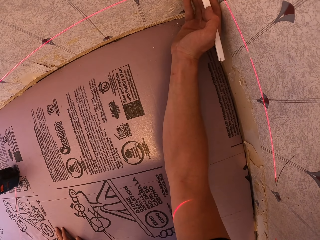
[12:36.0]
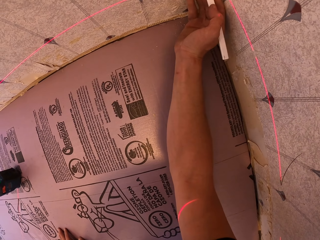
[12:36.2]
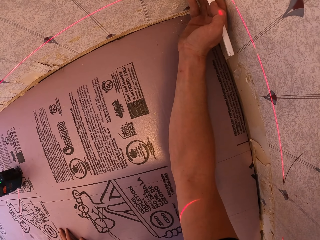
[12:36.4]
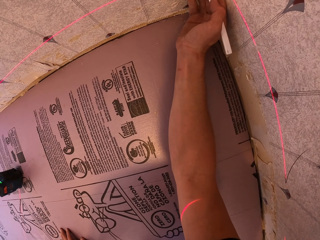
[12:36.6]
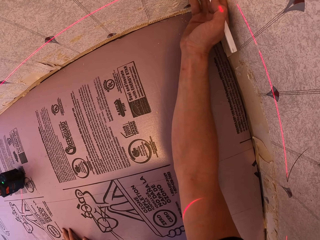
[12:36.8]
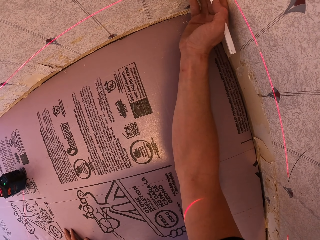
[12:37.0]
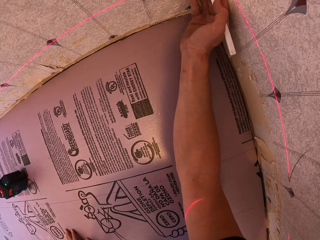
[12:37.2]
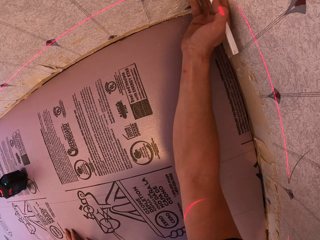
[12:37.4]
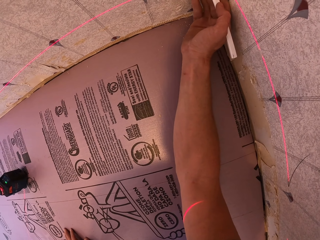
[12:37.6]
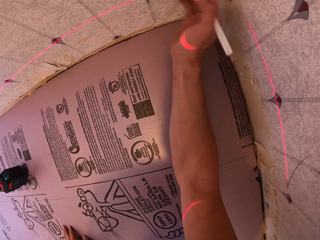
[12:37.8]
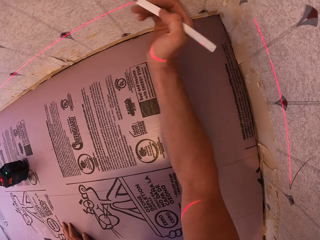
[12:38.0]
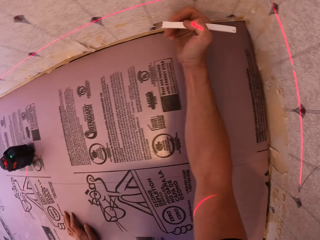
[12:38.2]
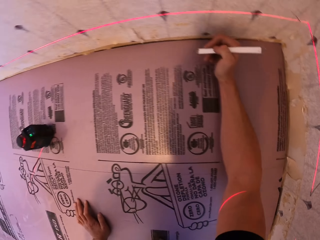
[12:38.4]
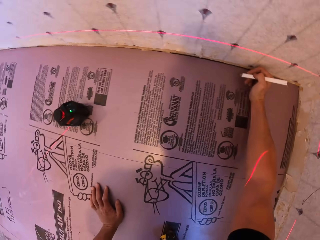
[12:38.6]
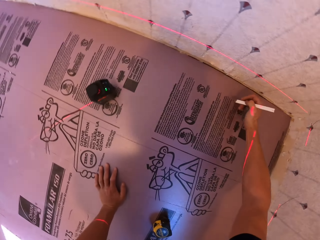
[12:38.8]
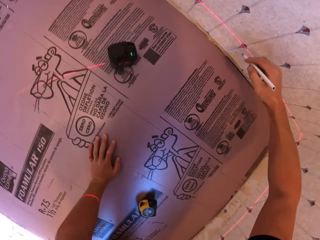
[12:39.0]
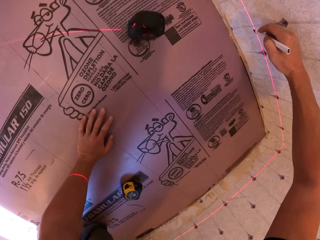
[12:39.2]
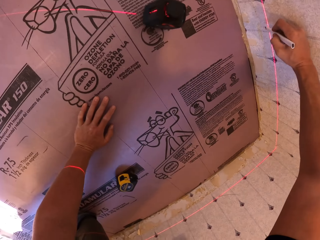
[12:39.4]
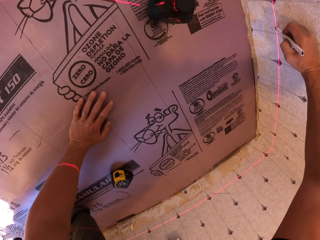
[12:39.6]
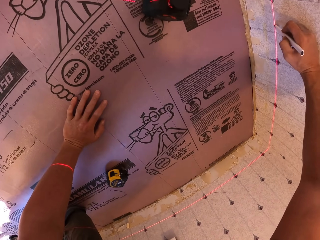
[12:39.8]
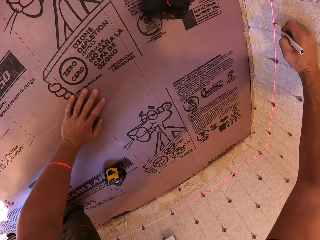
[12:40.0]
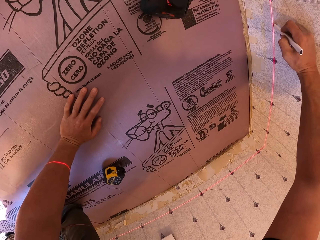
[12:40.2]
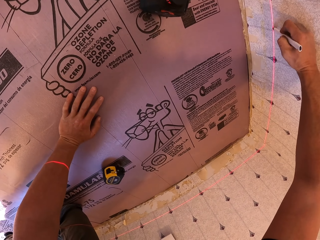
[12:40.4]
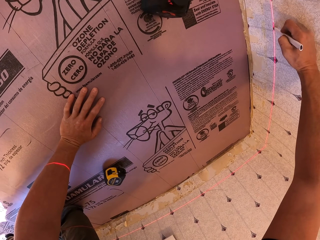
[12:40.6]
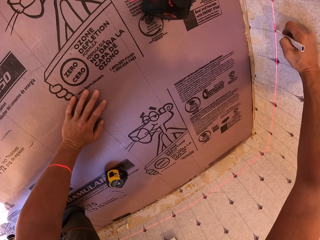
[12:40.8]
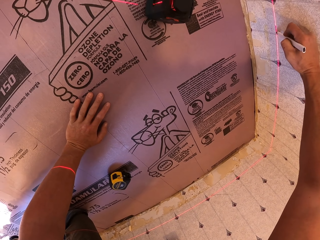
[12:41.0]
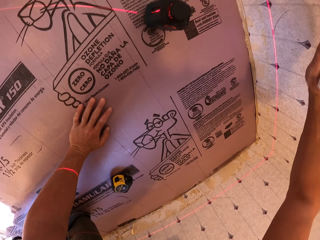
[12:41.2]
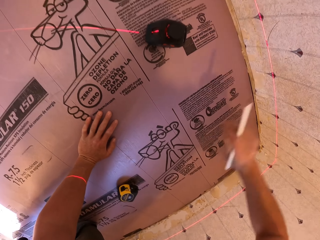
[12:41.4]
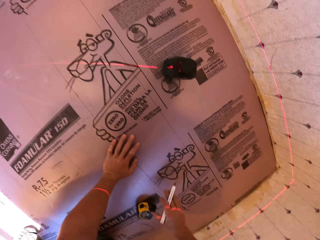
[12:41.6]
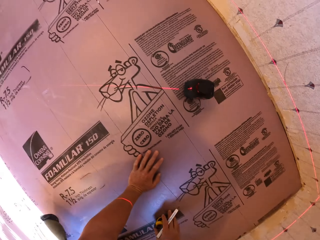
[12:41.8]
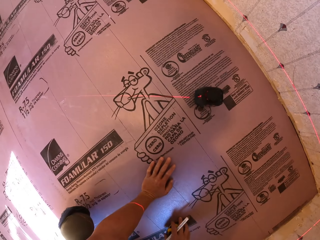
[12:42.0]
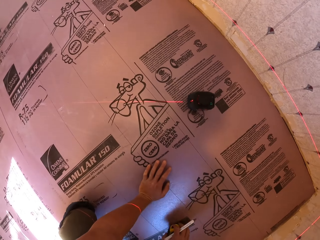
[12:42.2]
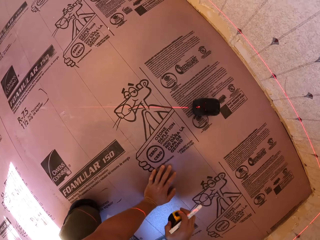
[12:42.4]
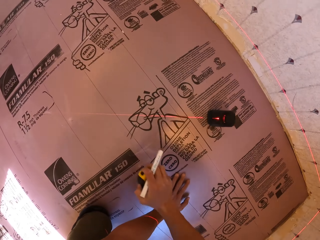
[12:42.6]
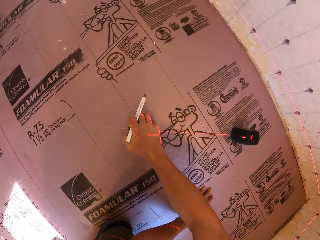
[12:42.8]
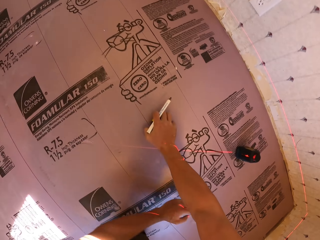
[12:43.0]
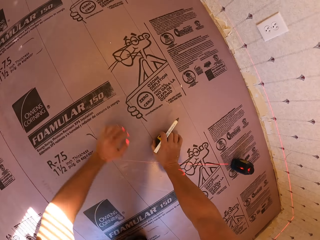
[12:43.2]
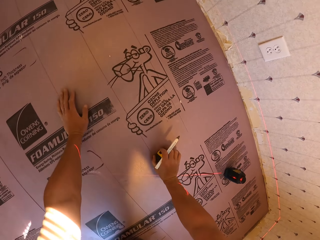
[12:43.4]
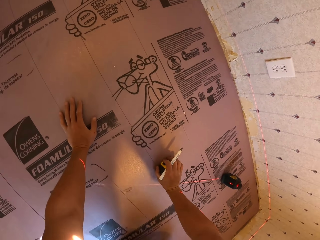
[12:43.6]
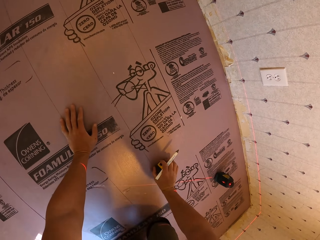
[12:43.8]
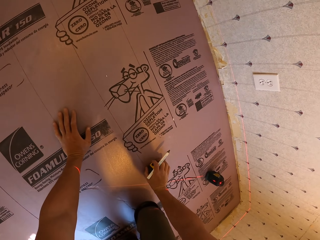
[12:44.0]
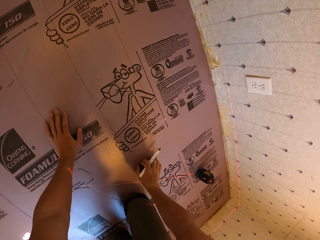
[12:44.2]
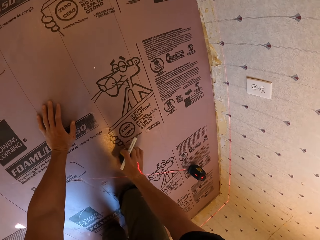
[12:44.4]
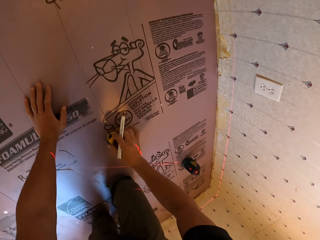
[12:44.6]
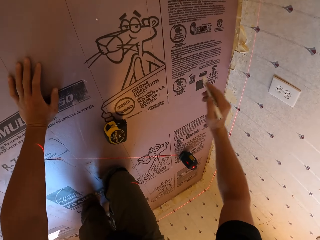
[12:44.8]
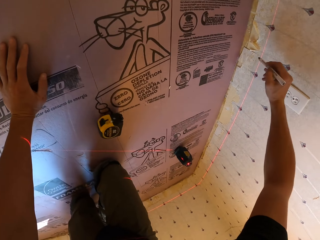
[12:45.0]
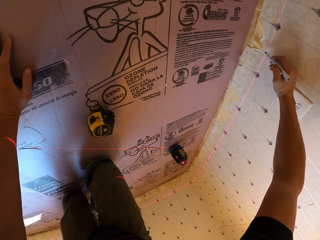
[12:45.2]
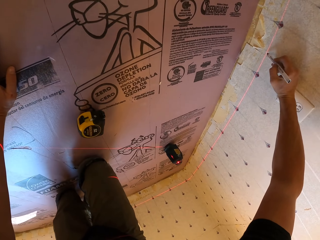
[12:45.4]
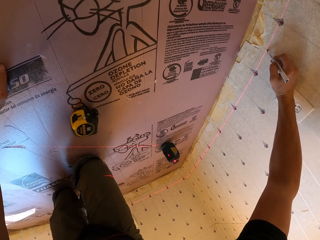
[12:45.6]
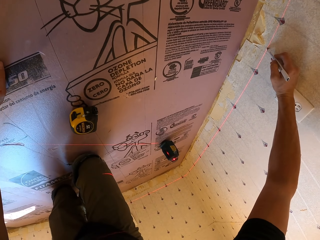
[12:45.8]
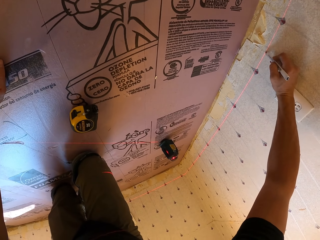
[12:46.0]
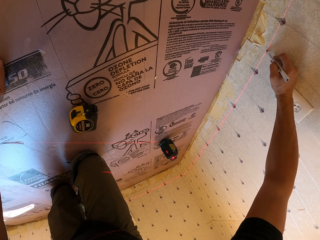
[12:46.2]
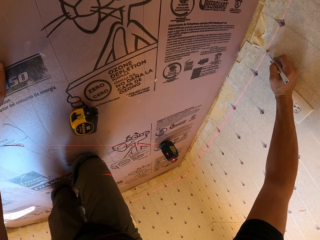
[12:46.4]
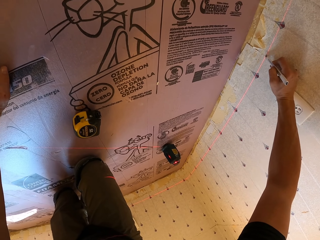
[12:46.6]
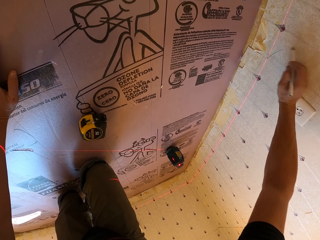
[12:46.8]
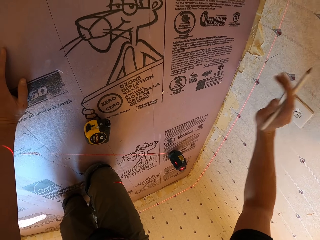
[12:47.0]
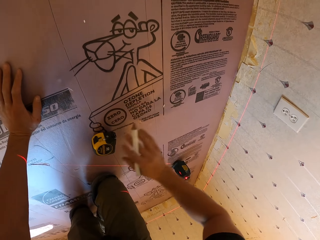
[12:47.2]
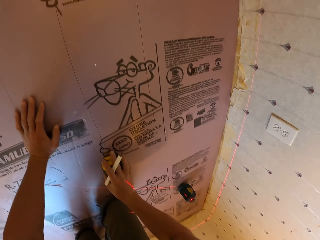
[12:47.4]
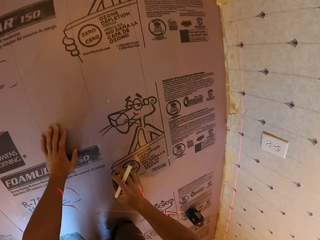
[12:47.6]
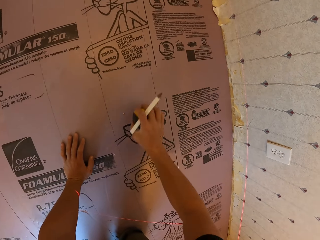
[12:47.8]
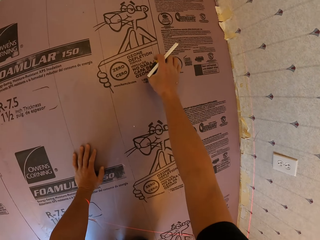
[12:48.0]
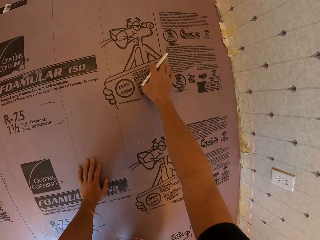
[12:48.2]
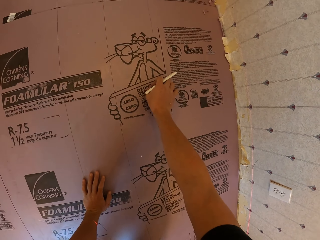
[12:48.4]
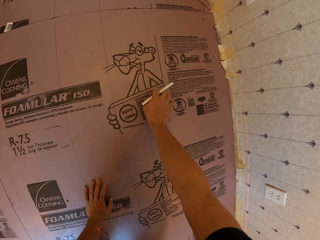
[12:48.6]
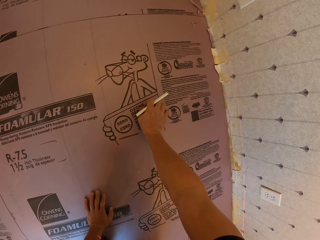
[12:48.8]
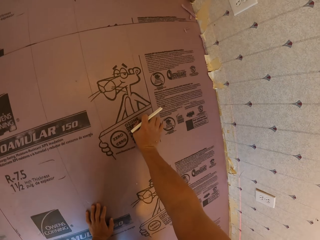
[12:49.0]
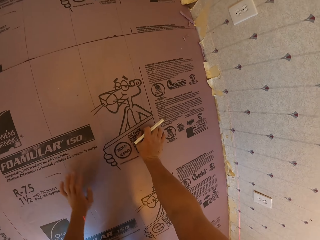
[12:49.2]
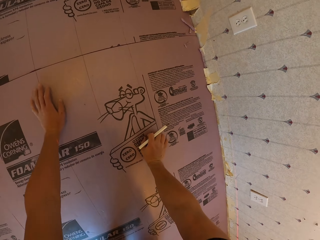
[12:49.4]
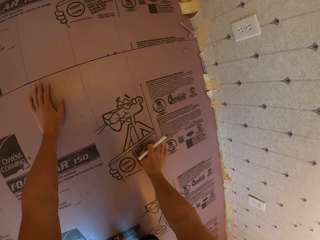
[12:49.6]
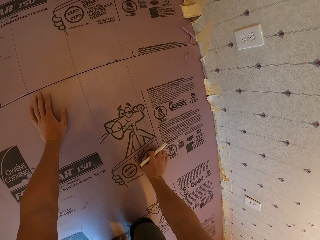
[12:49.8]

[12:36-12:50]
The camera wearer picks up the tape measure. They crawl on the floor. They place the tape measure on the floor. They draw a line on the wall with the pencil. They pick up the tape measure. They crawl on the floor.

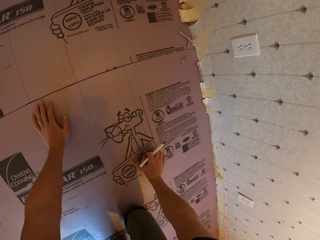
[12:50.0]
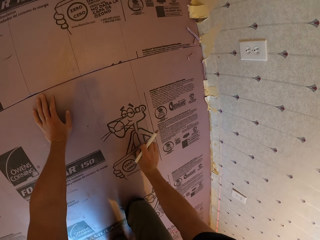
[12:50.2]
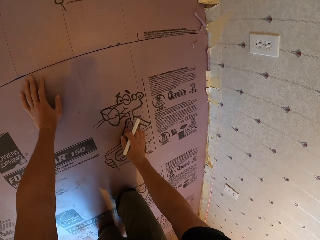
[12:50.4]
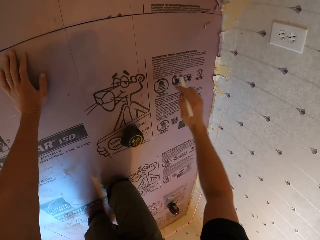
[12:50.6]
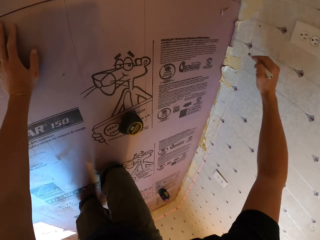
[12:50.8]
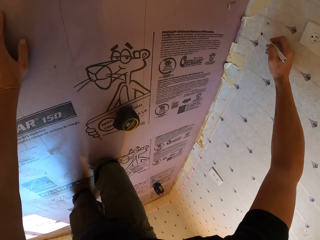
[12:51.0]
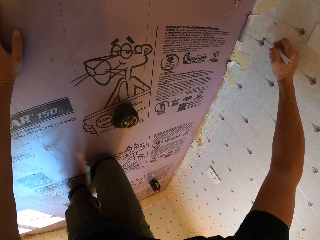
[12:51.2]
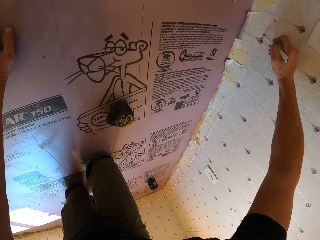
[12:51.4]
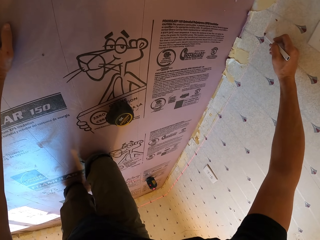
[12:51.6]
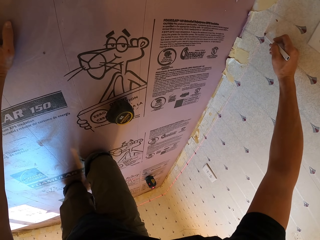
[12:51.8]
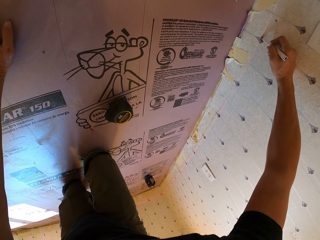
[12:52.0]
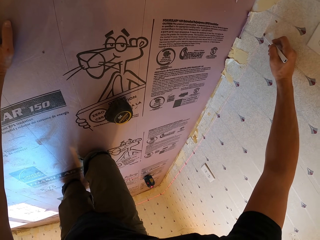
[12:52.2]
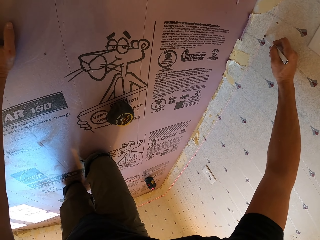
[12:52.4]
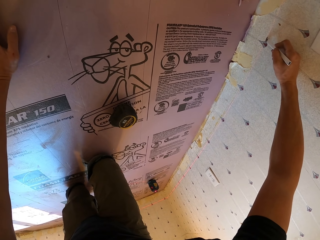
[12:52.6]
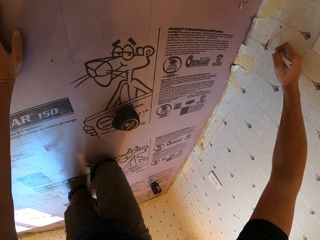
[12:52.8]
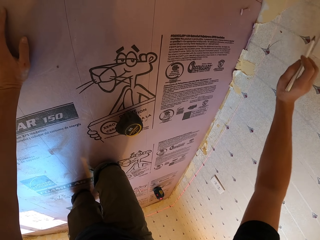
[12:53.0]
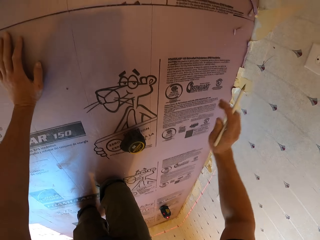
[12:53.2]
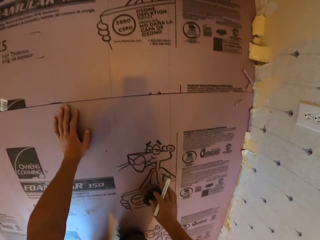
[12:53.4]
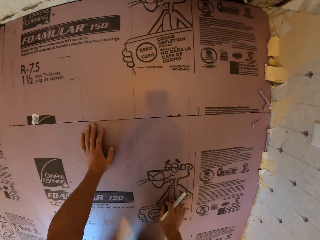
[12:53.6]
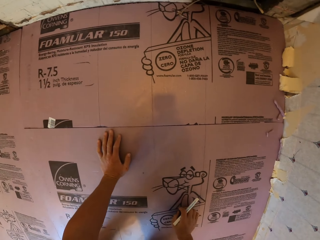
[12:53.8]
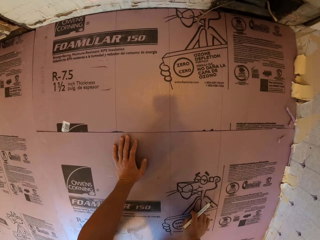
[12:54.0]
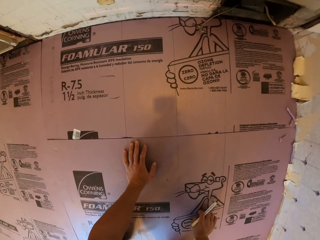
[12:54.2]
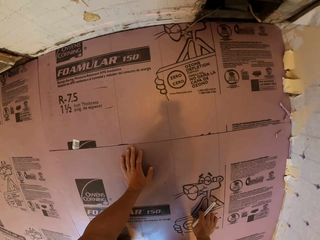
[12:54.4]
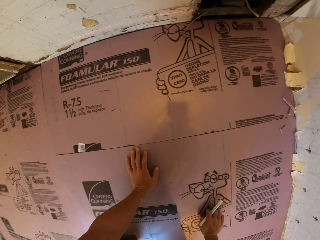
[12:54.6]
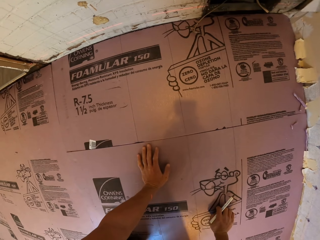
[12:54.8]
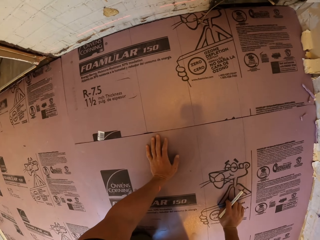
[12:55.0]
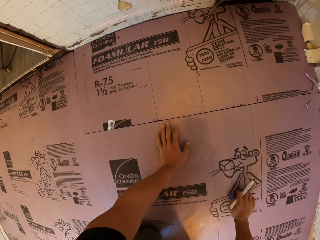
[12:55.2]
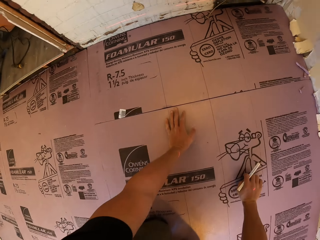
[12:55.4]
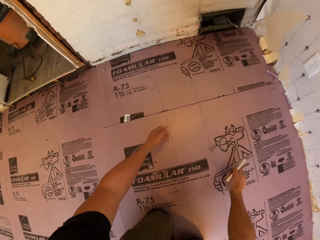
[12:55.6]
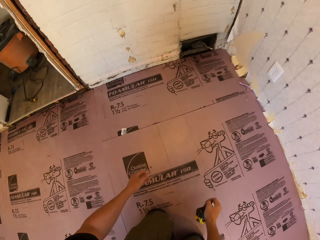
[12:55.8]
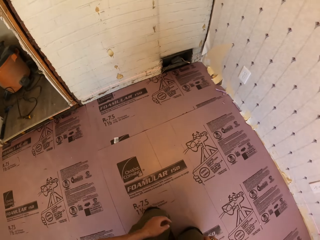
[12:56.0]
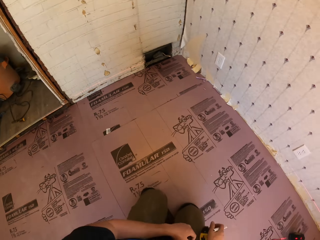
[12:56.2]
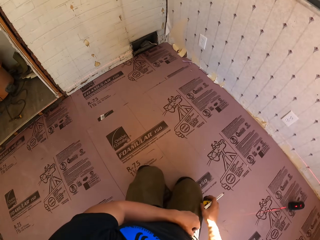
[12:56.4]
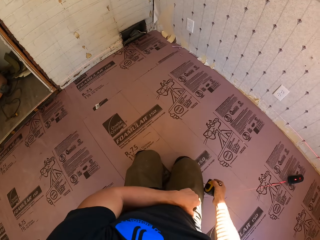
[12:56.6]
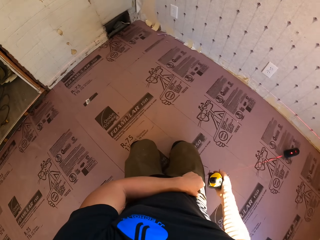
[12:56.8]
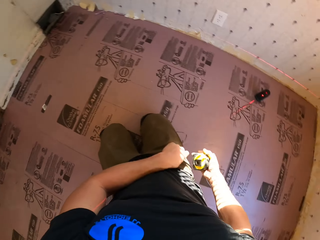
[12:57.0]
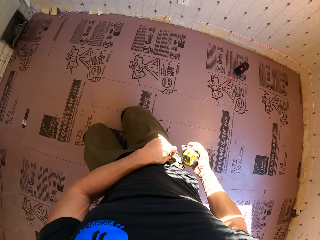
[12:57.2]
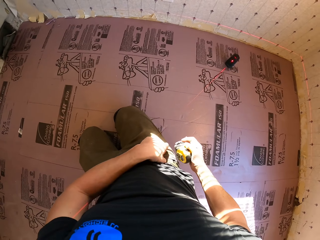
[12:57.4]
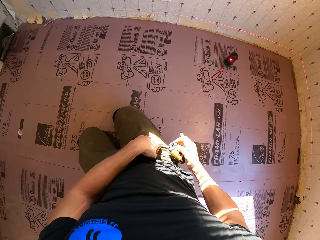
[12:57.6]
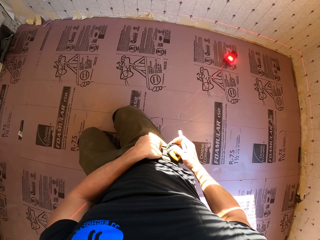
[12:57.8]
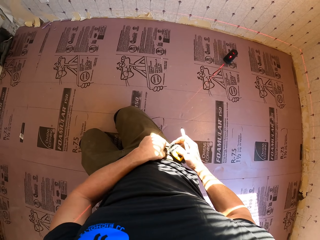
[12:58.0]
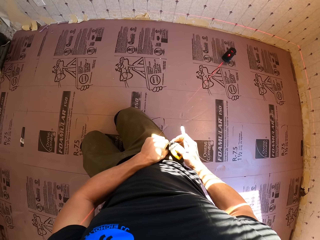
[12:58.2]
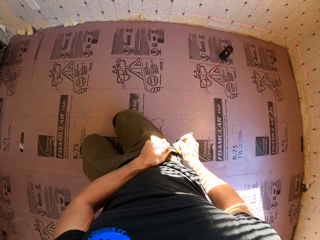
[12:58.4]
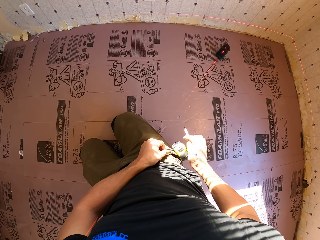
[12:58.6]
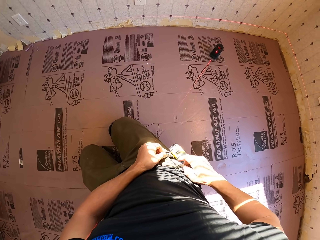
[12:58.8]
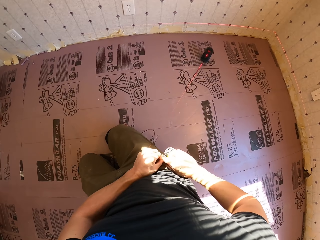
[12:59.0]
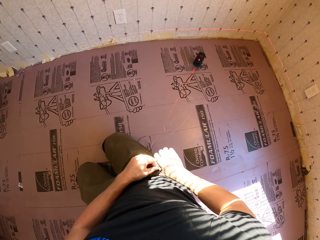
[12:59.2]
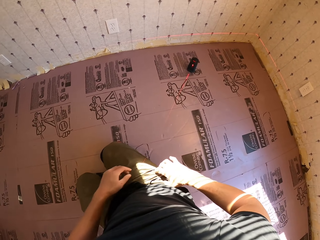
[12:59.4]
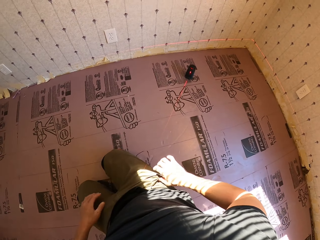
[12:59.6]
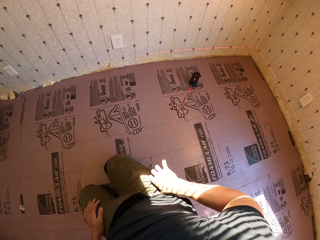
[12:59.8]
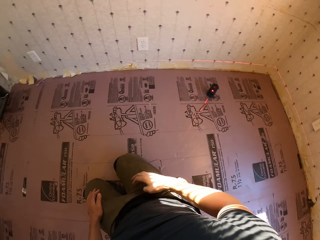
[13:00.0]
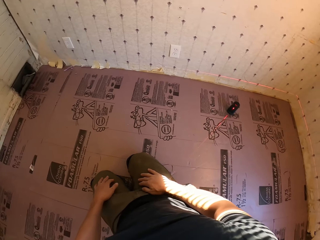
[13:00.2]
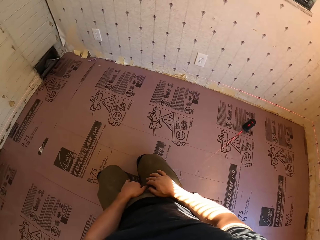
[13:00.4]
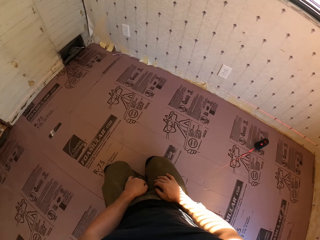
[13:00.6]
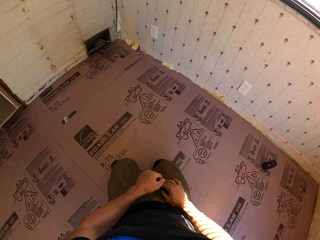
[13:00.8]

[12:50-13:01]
The camera wearer places the tape measure on the floor. He draws a line on the wall with the pencil. He picks up the tape measure. He hangs the tape measure on his pocket. He puts the pencil in his pocket.
